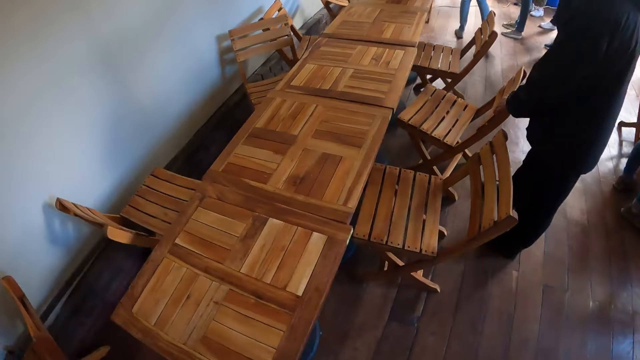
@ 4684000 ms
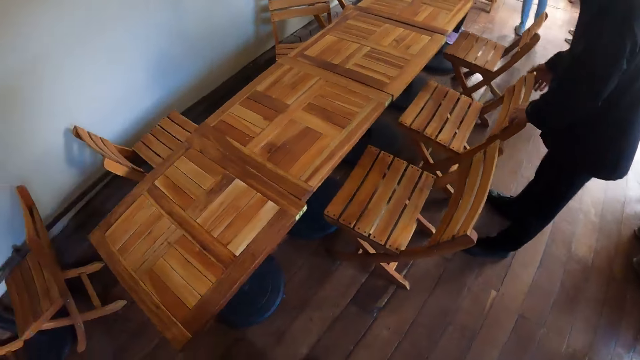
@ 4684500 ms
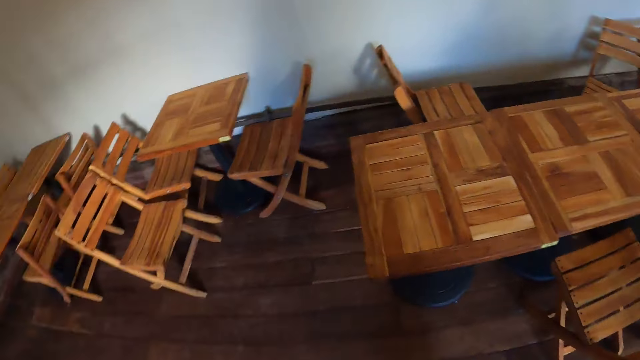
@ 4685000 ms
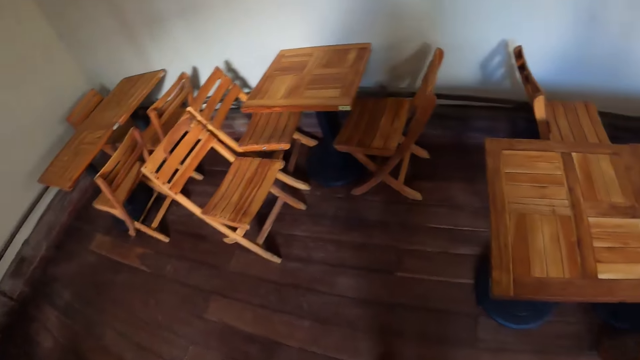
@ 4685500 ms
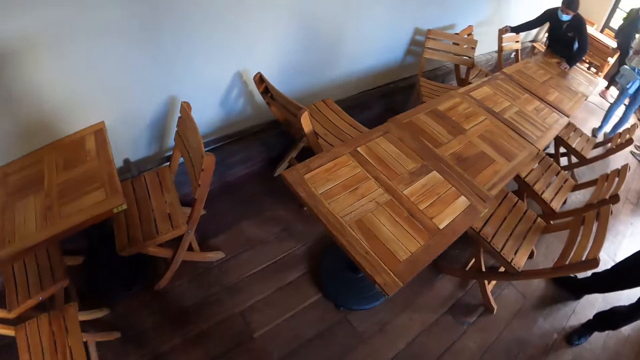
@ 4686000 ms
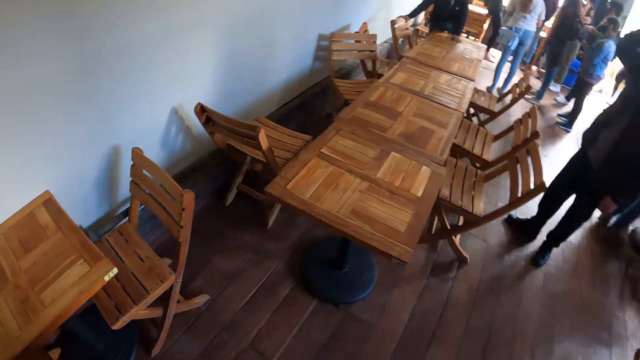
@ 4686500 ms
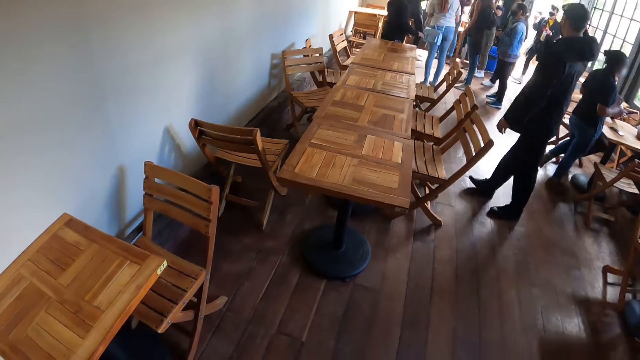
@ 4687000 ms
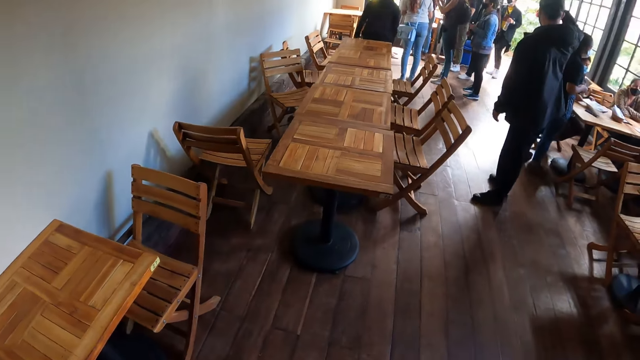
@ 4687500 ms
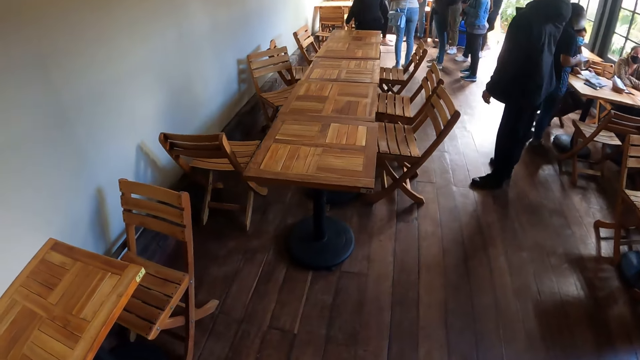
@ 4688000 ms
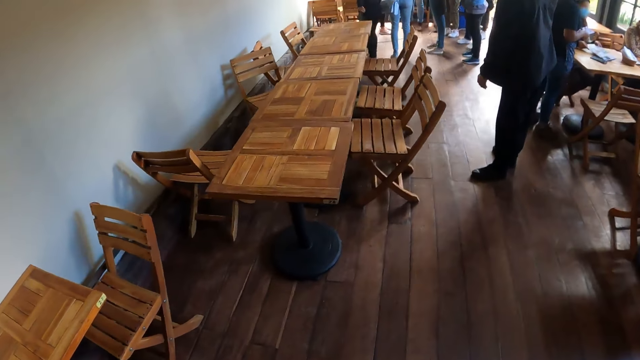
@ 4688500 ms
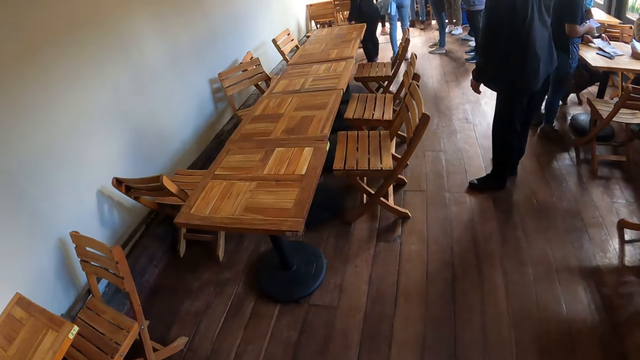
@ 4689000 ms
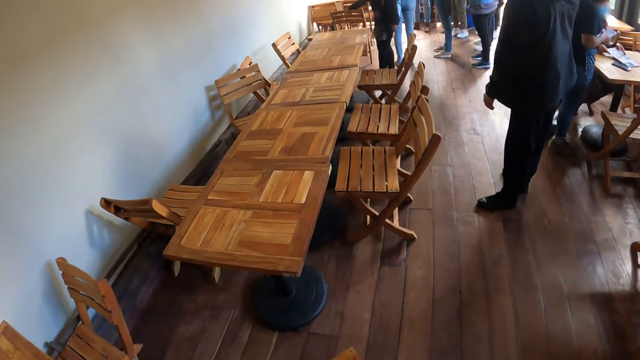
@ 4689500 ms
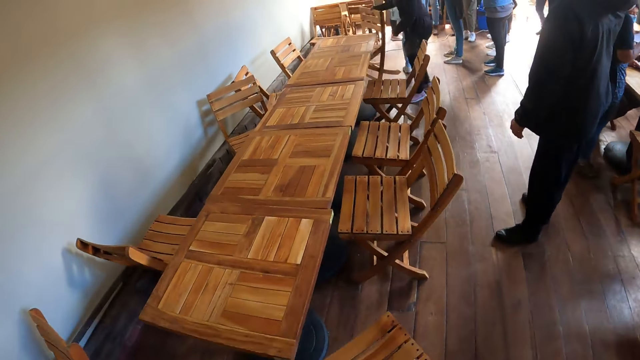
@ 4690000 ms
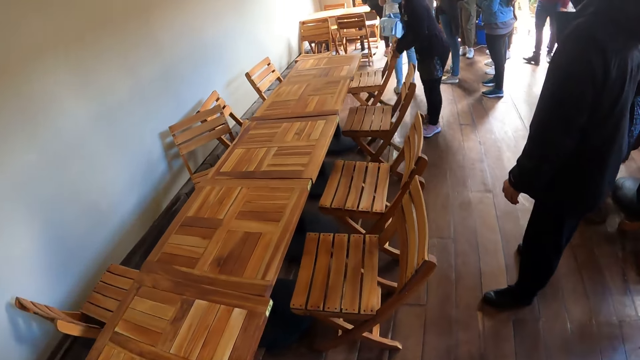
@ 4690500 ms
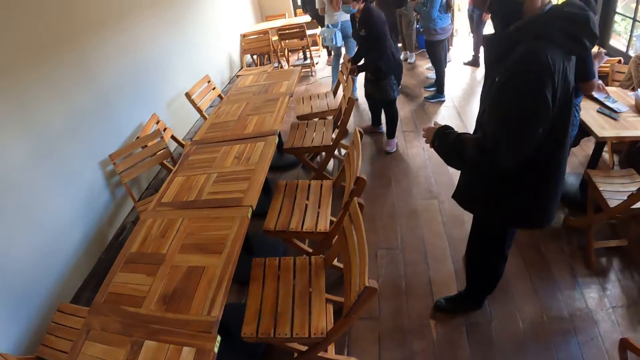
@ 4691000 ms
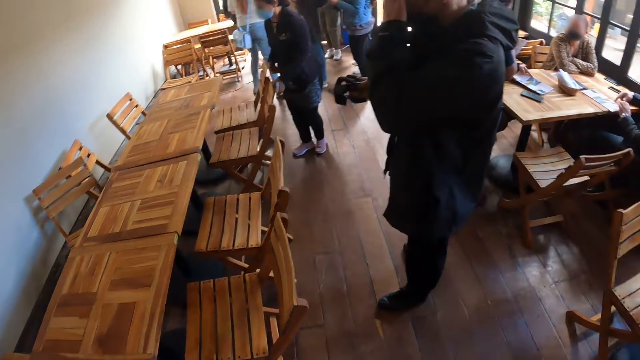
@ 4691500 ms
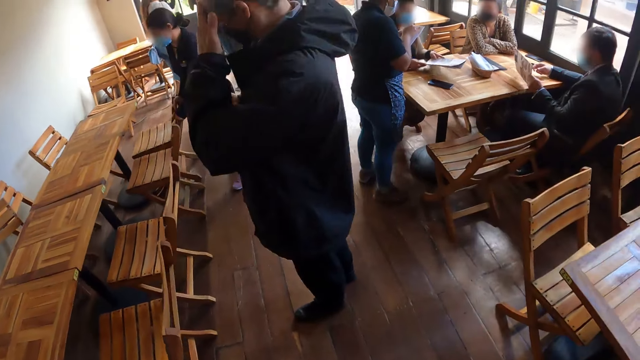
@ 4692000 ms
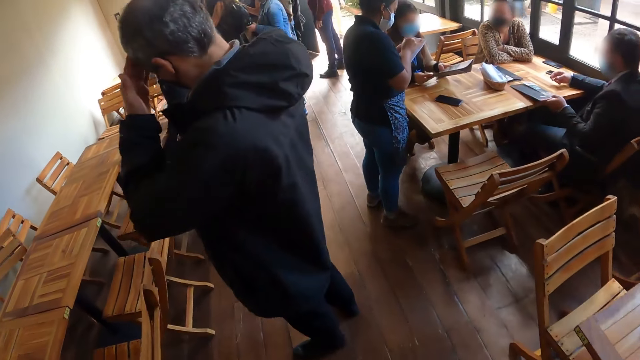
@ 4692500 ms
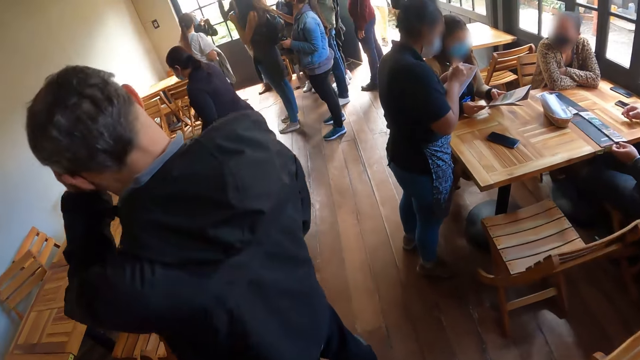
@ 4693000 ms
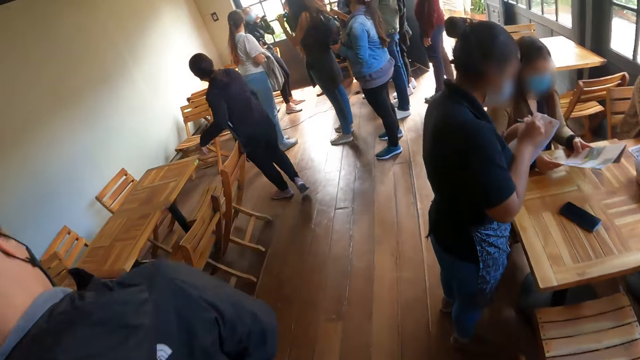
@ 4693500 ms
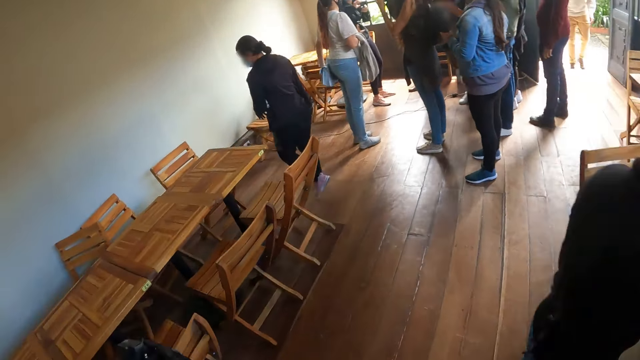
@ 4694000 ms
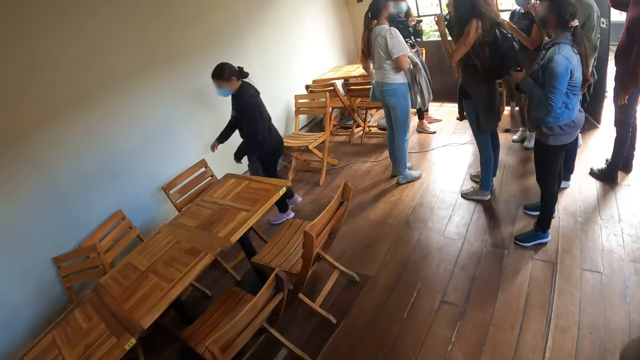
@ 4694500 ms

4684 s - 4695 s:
A man holds a chair and pushes the chair. The camera wearer walks around the restaurant. The man stands in the restaurant. The man holds his head. The camera wearer walks around the restaurant.

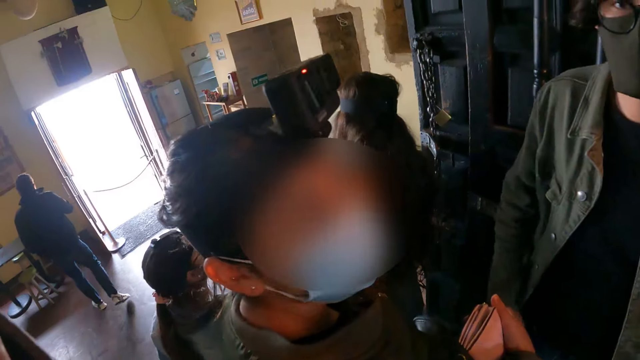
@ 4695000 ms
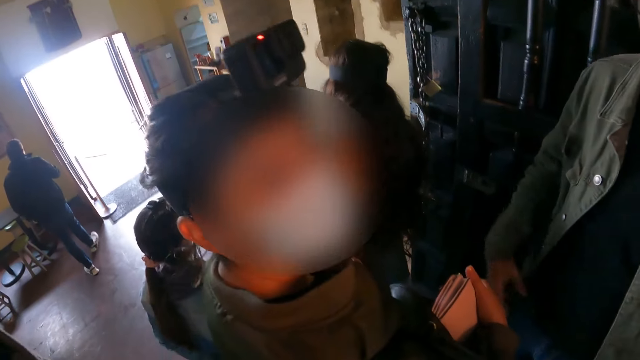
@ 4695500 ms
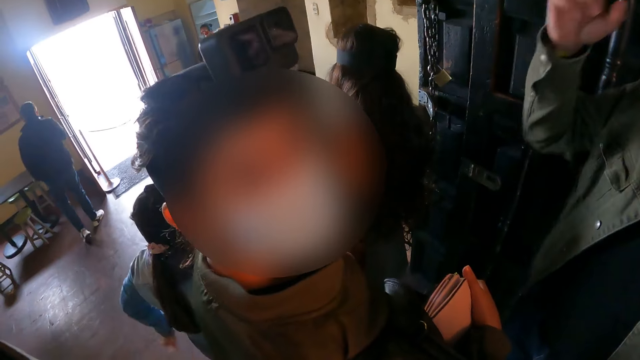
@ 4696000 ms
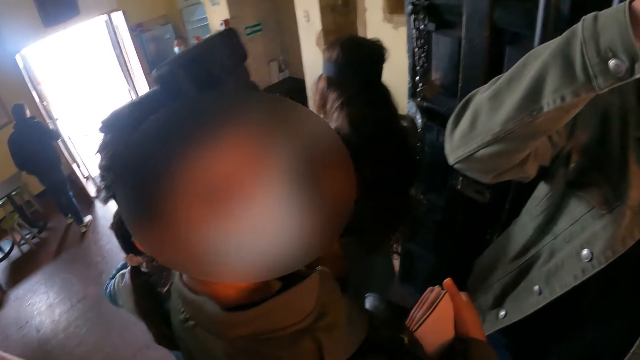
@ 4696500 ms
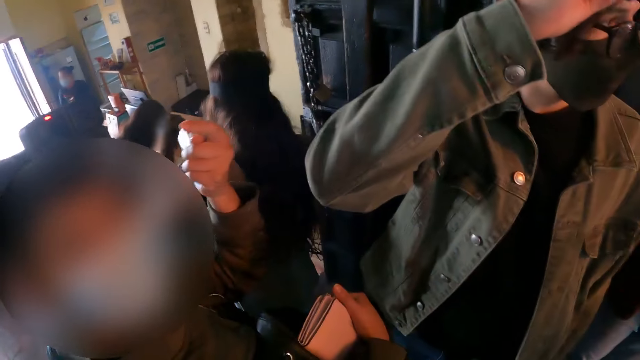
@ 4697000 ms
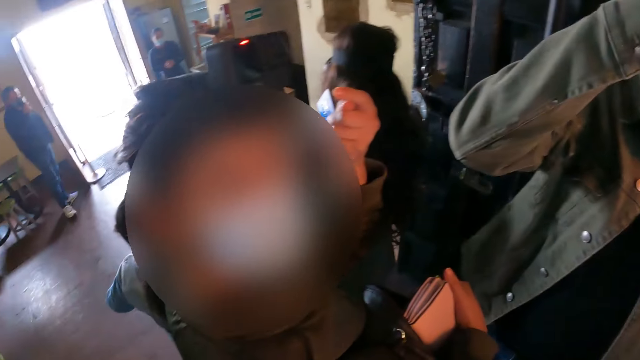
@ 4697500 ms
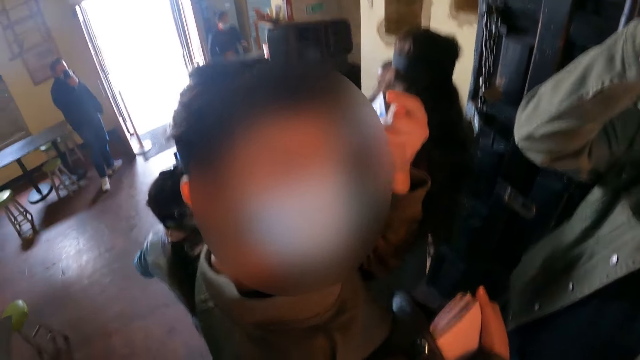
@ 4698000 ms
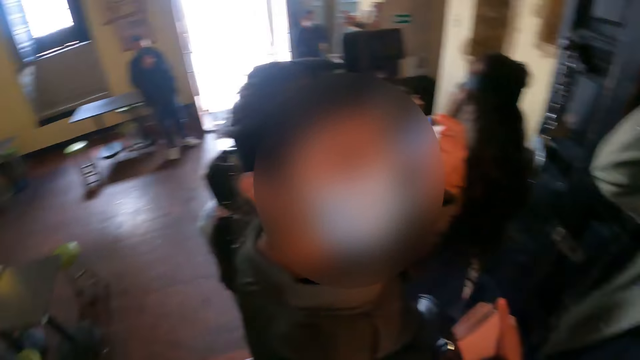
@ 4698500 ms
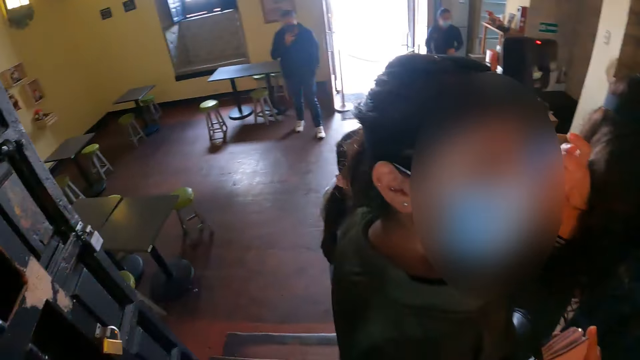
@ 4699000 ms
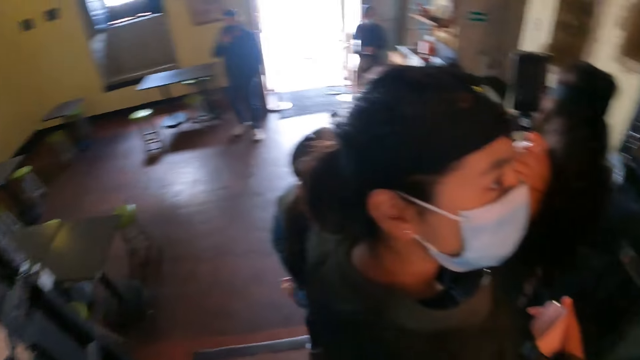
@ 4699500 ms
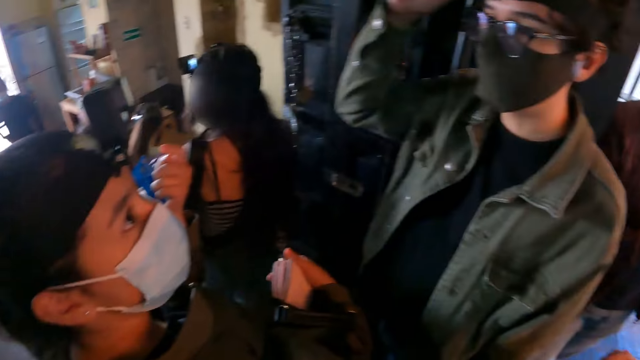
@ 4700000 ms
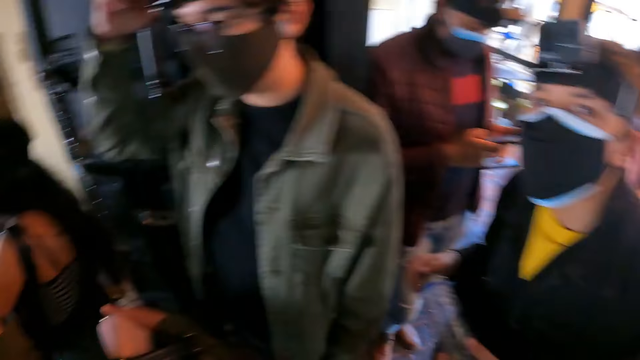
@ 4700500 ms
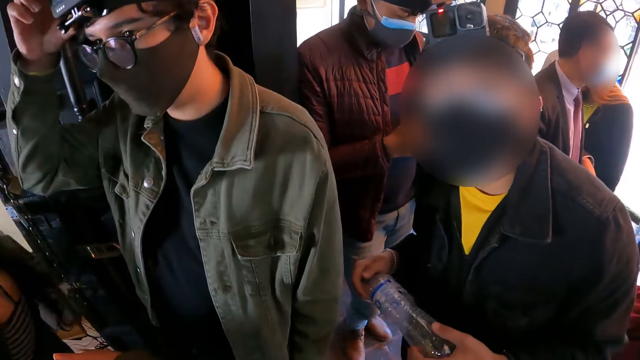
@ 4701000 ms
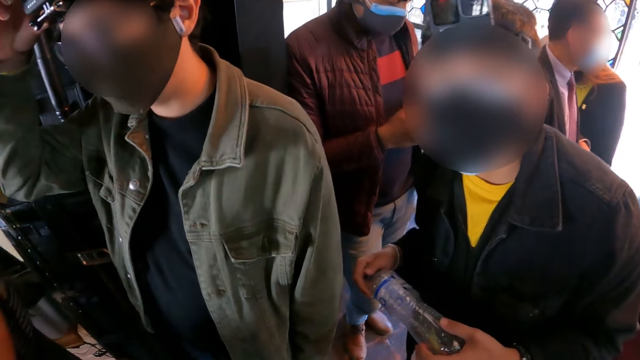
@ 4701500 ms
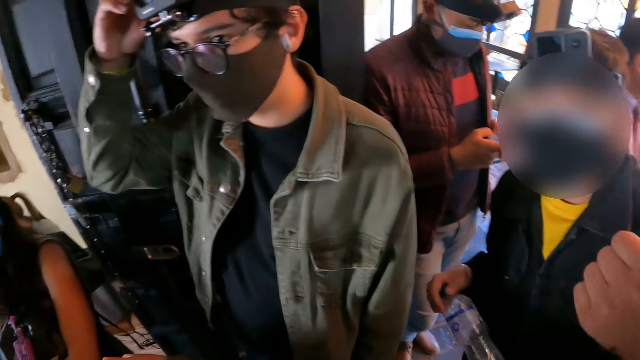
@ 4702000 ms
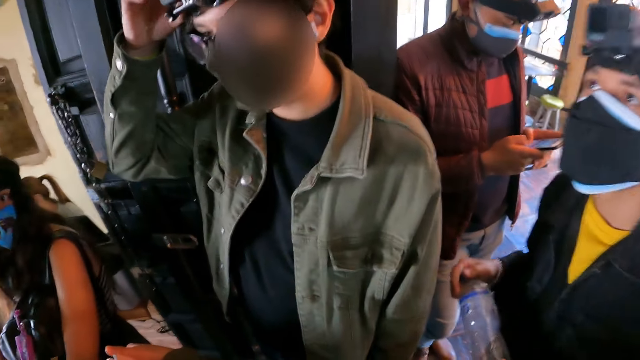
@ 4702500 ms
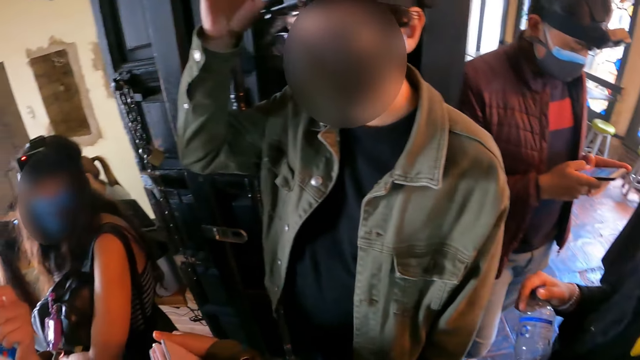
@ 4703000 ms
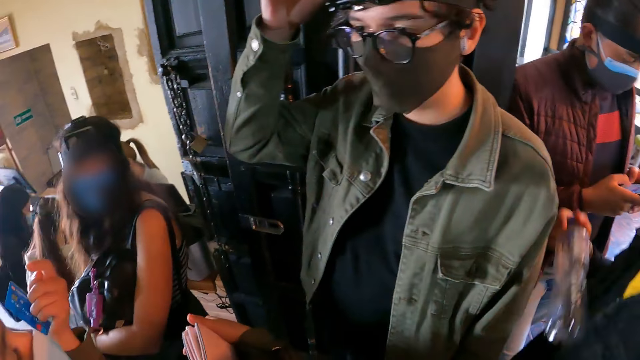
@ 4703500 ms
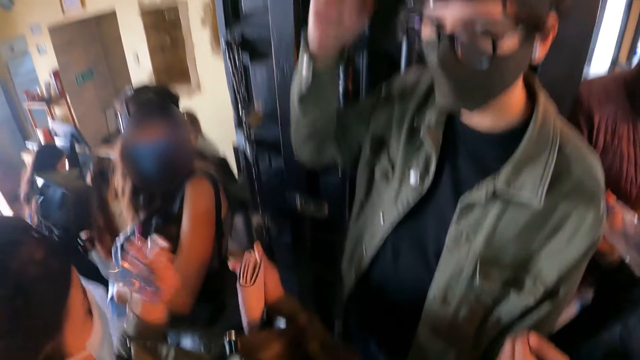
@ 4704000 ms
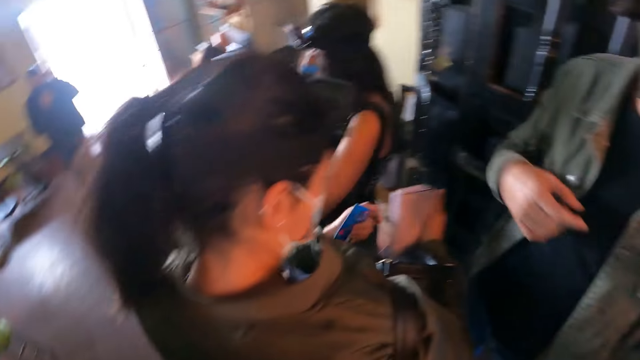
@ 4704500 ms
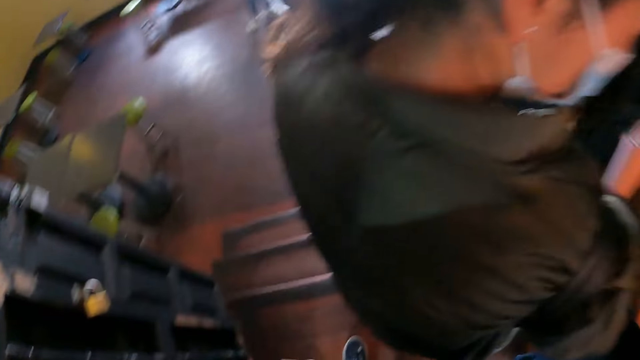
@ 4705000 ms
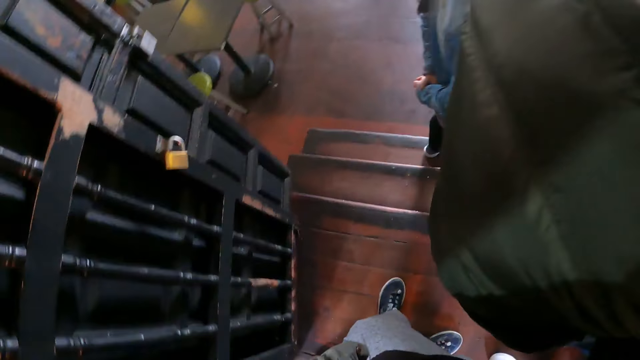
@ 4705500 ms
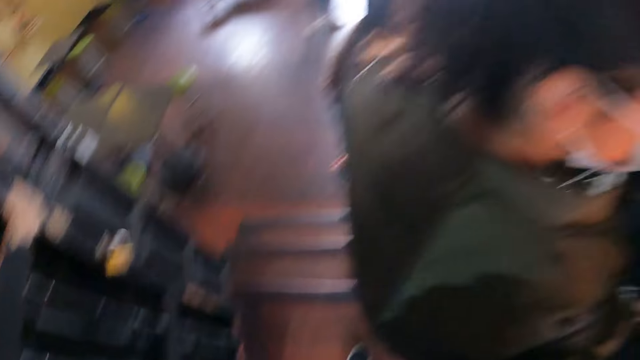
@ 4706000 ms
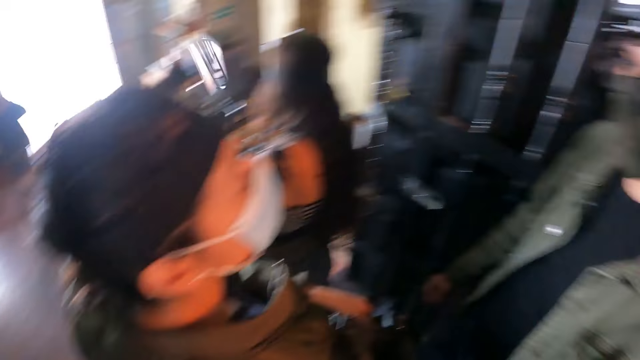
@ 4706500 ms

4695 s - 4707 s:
A woman holds a wallet. The camera wearer interacts with the woman. The woman looks at the camera wearer. The woman gestures her hand. The camera wearer looks around the restaurant. A man holds a bottle. The camera wearer interacts with the man. They look around.
